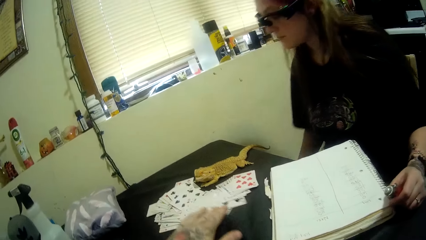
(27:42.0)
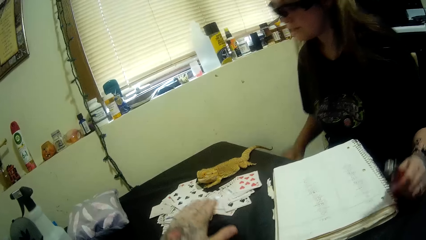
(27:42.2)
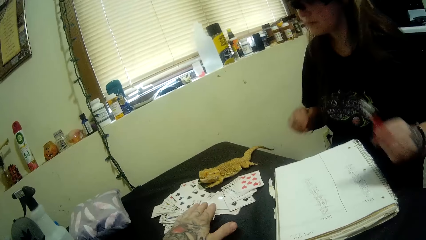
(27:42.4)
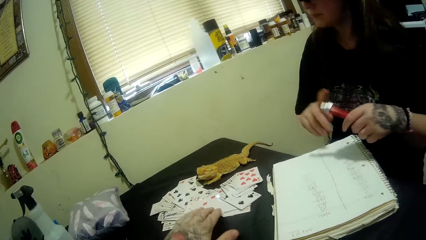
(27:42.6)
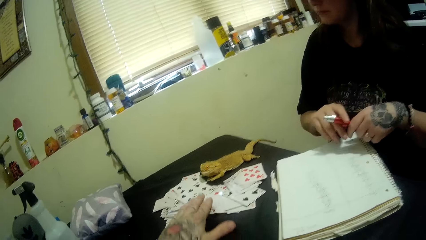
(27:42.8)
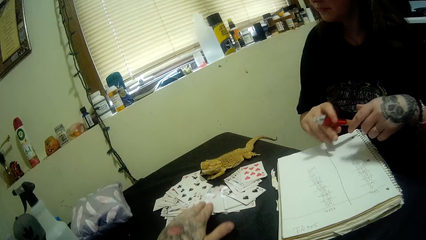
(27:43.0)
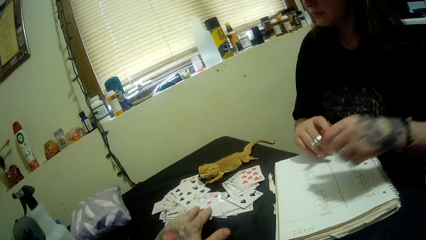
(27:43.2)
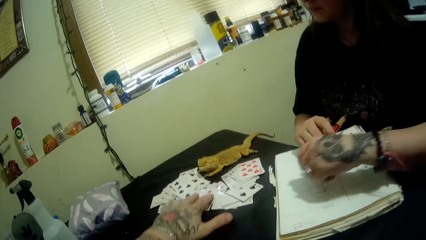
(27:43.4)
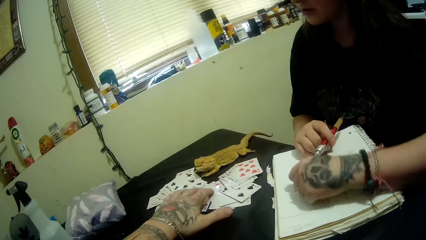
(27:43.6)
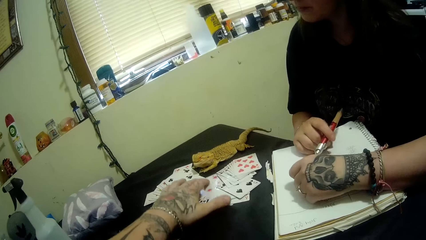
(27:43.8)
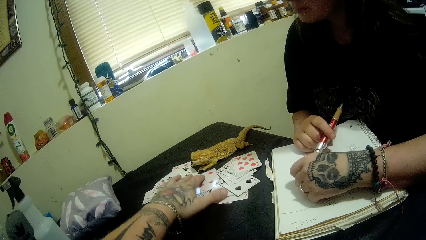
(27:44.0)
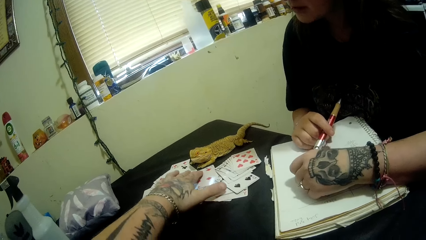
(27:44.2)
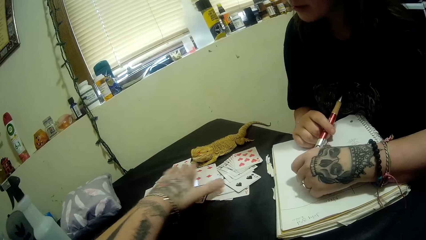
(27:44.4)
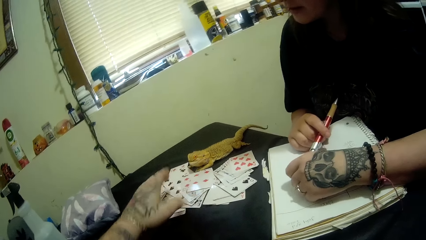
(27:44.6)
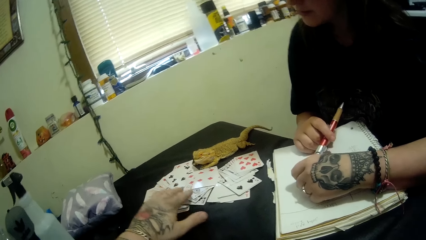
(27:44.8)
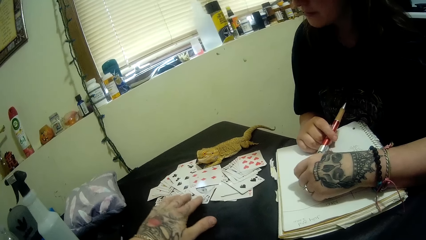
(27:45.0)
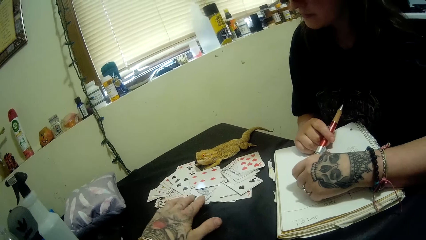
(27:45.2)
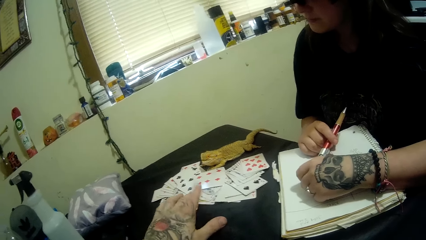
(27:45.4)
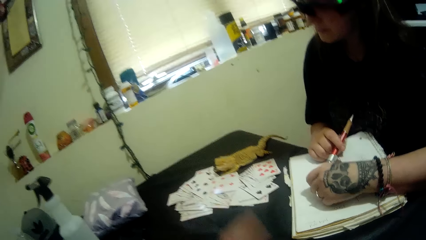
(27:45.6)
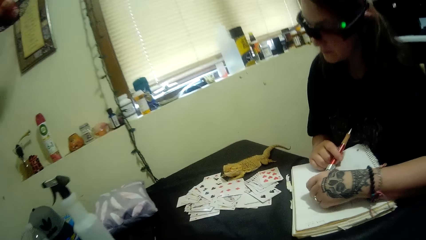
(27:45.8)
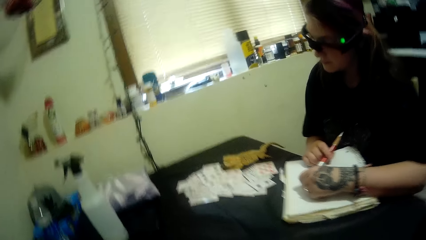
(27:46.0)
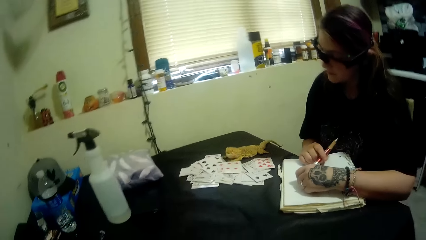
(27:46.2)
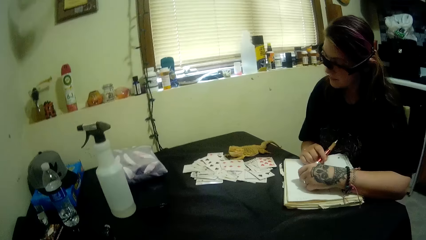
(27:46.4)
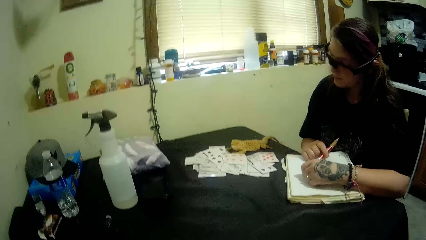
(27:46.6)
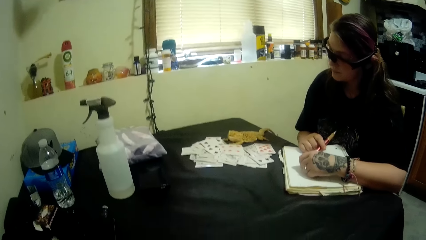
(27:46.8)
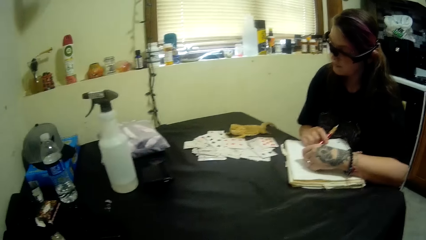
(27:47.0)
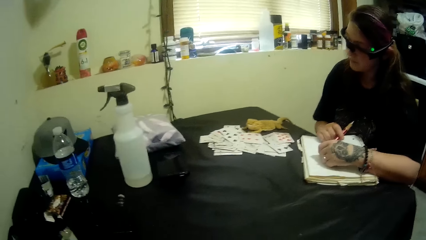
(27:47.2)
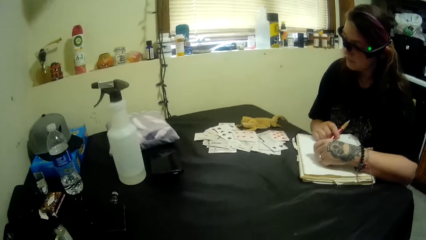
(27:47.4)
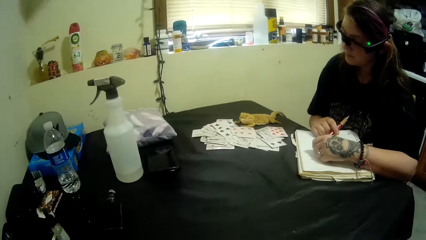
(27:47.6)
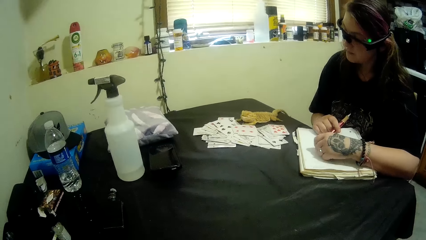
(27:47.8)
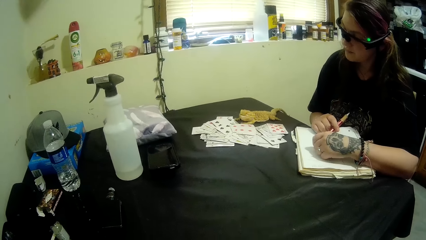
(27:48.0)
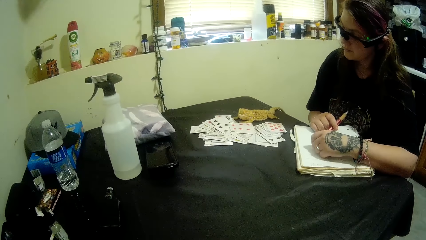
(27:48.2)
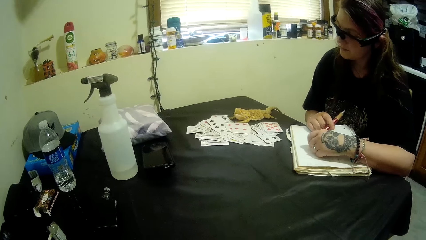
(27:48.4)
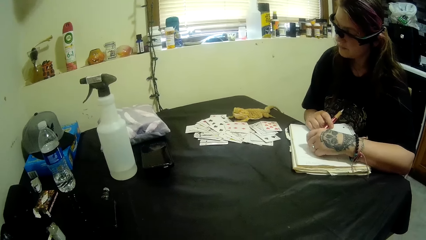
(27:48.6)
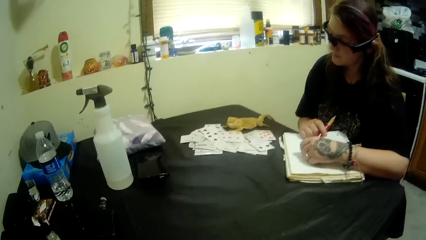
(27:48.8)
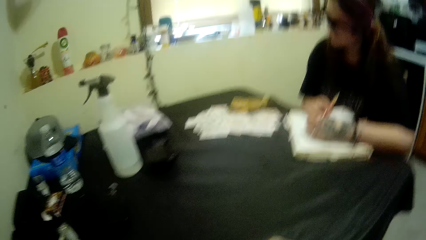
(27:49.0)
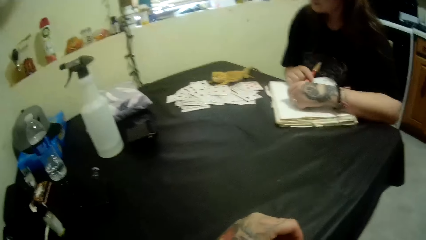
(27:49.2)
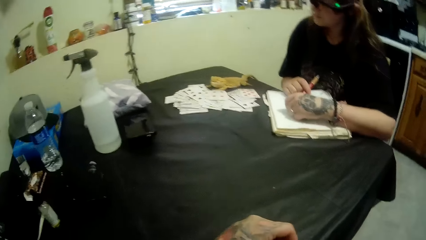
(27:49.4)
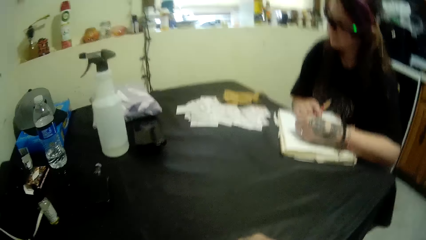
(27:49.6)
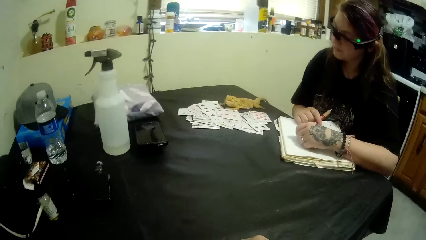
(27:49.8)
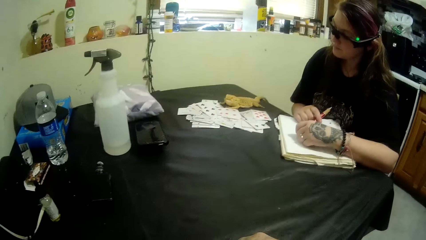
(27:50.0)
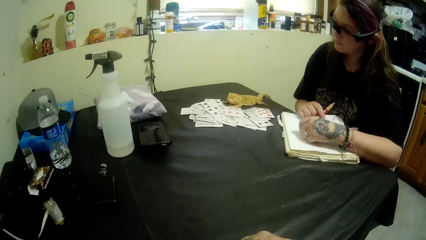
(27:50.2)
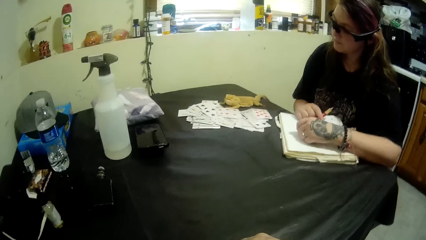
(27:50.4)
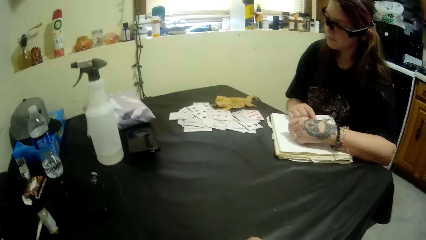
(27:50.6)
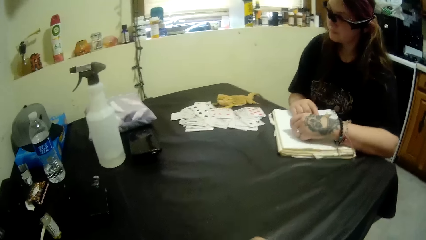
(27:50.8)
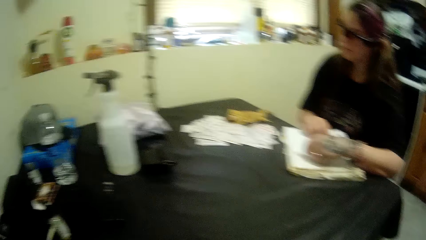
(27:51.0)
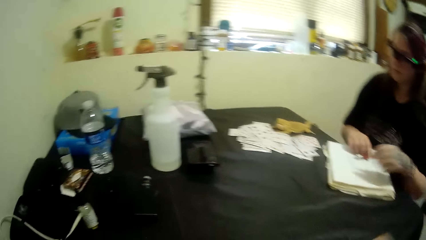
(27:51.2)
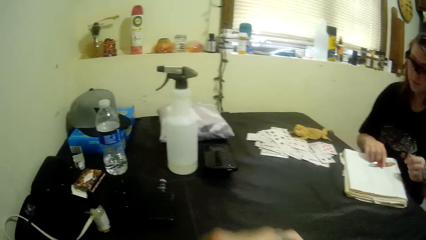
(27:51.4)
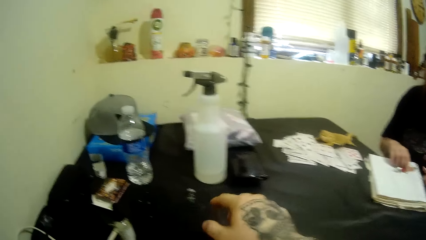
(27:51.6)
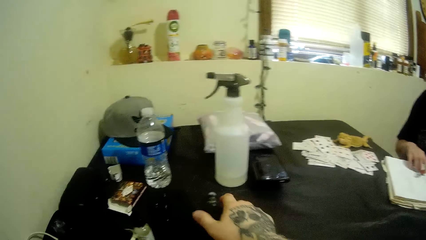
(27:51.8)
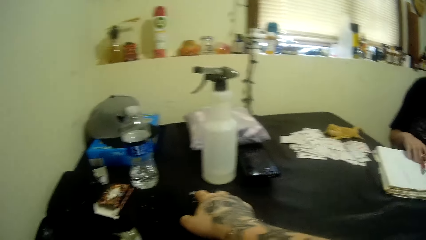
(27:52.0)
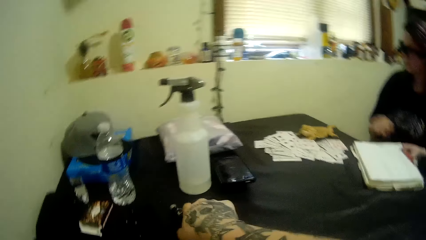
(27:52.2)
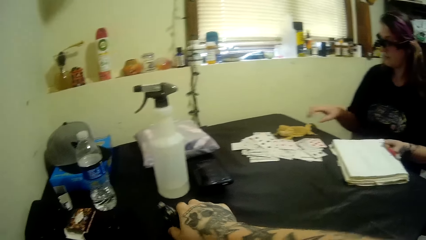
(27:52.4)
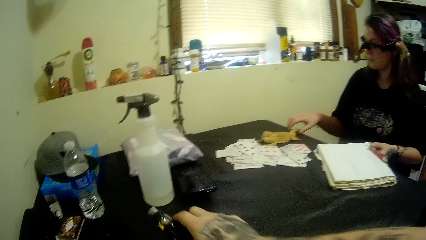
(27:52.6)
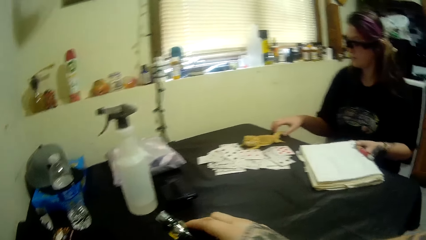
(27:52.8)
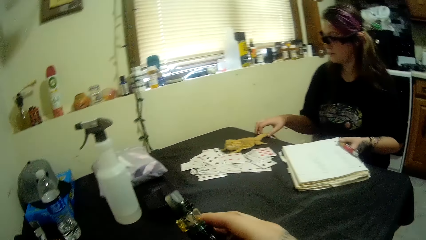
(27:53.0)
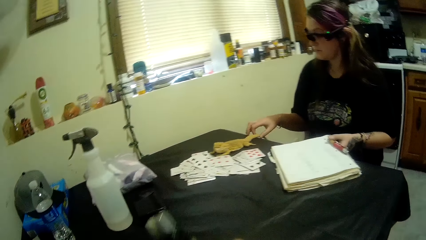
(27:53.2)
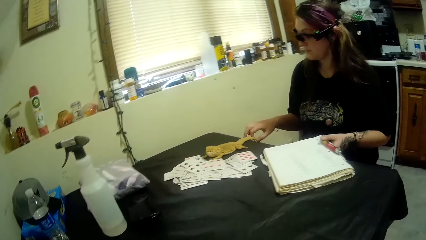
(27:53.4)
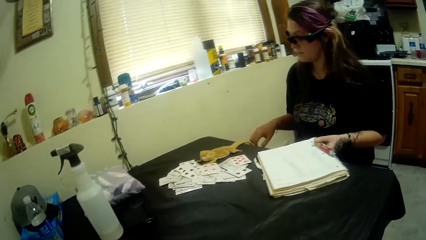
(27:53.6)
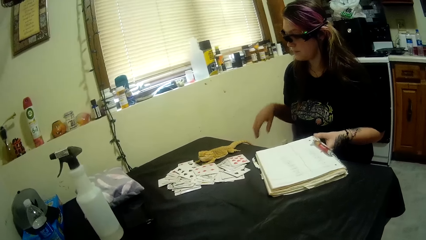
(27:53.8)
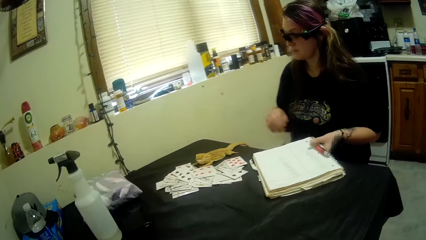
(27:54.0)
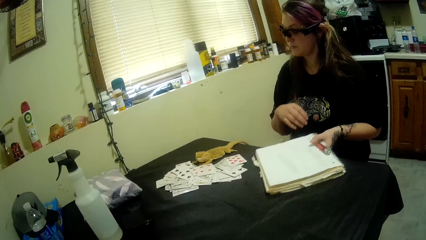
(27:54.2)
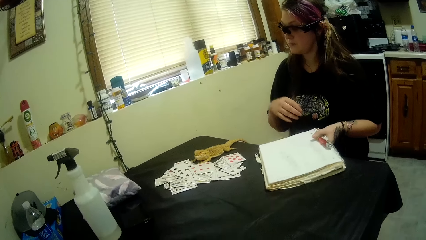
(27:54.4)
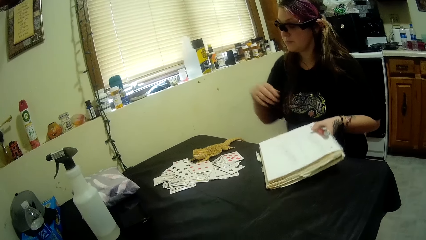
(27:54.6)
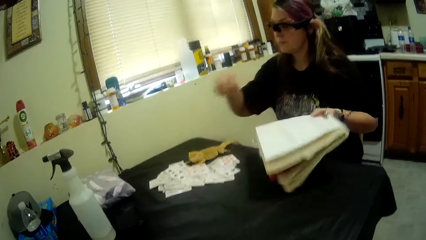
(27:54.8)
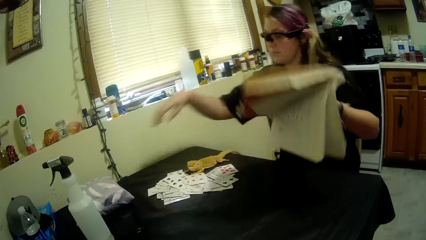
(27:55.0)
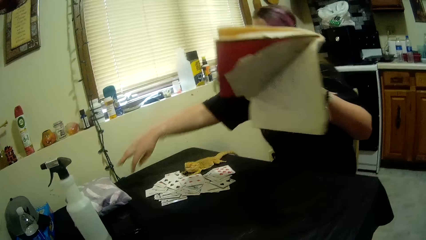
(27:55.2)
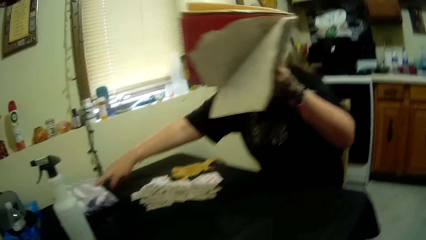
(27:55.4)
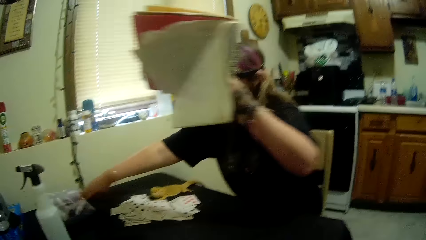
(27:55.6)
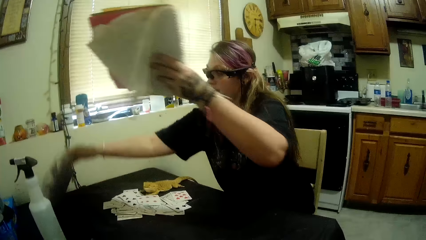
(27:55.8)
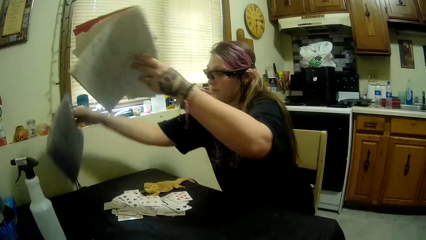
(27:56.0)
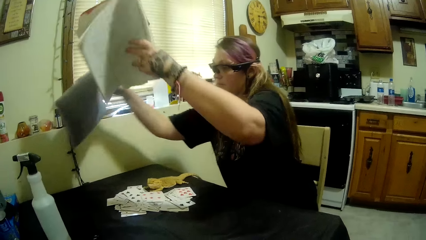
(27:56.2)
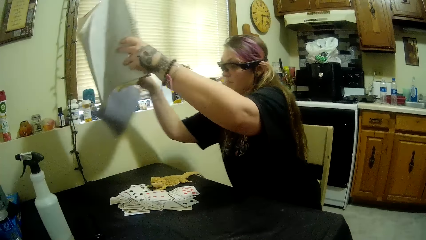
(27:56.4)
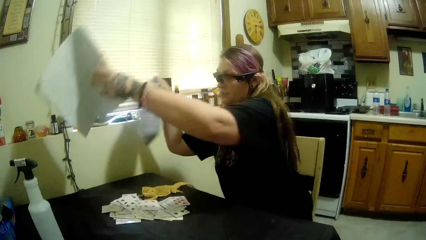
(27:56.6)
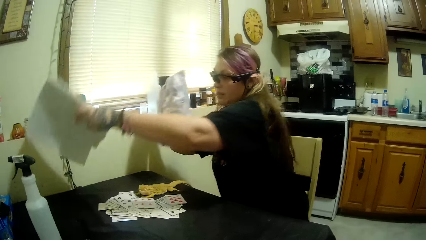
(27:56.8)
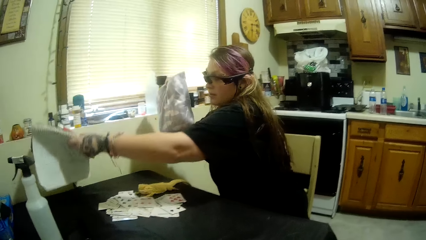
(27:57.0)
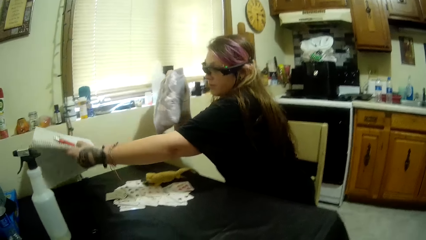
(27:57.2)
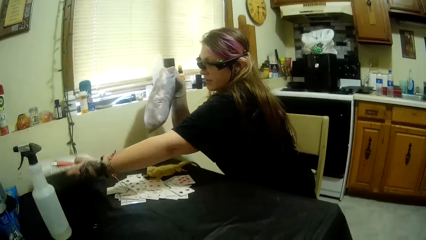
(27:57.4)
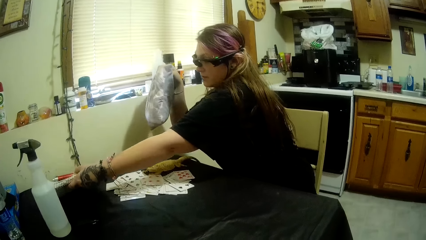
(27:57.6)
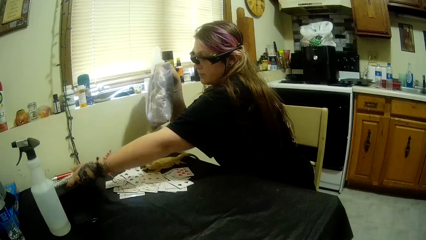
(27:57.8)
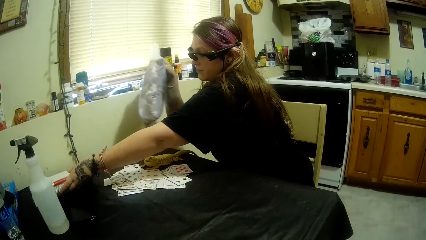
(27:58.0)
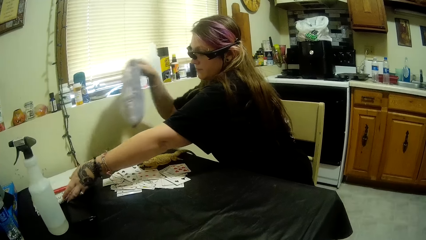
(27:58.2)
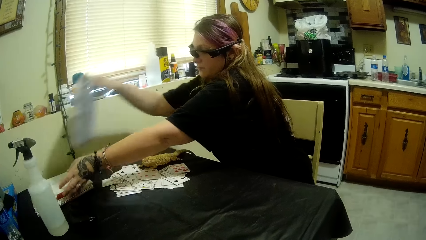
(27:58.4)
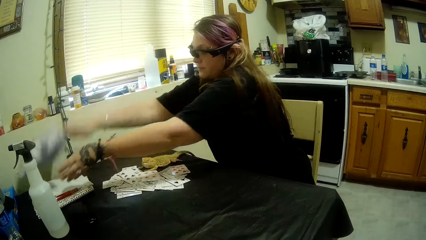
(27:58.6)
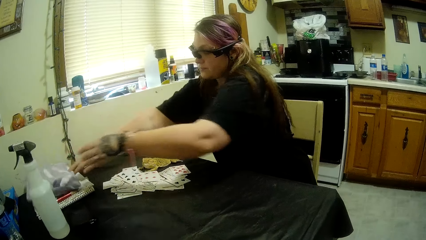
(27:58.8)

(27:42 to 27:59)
The camera wearer scatters the cards on the table with his hand. A woman rests her hand on the notebook. The camera wearer stares at the table. The woman drops the pen. The camera wearer picks up the vape from the table. The woman touches a chameleon. The camera wearer stares at the table. The woman picks up the notebook. The camera wearer talks to the woman. The woman picks up a pillow and drops the notebook on the table.
